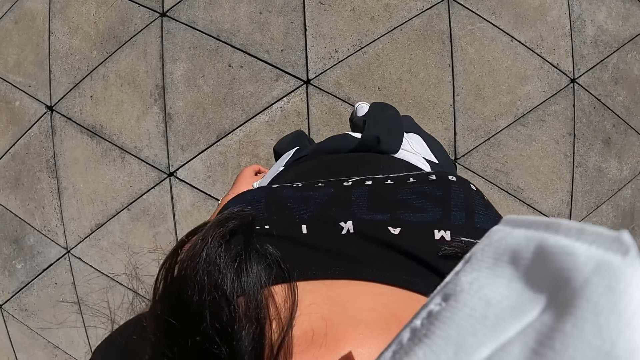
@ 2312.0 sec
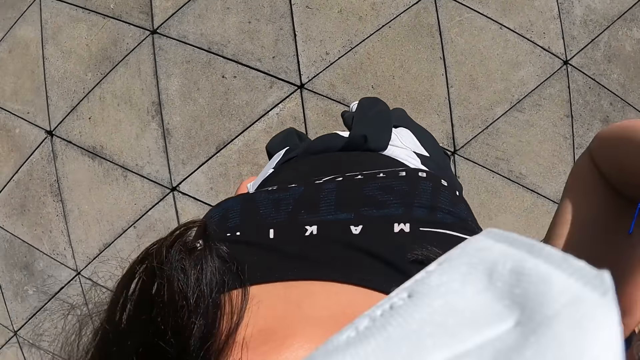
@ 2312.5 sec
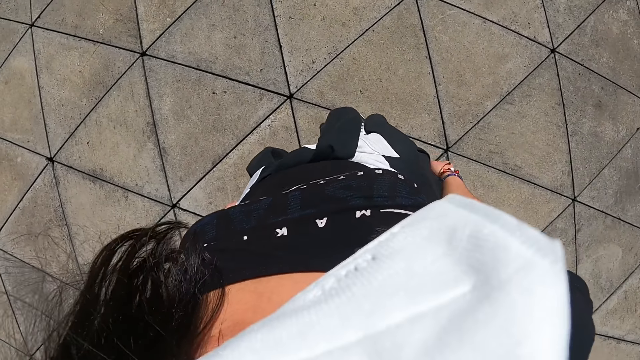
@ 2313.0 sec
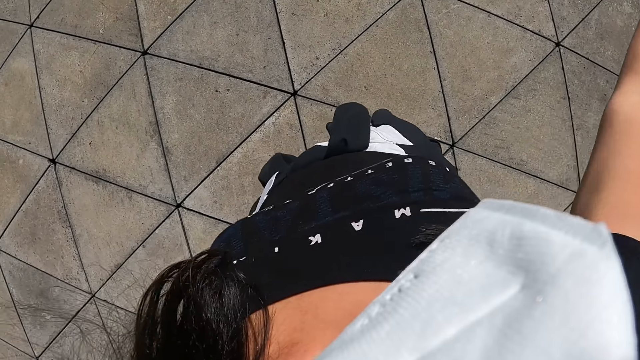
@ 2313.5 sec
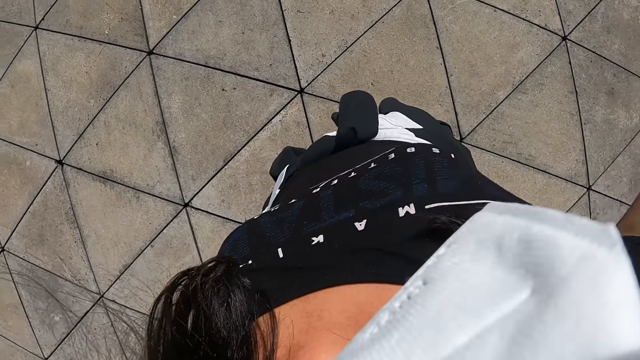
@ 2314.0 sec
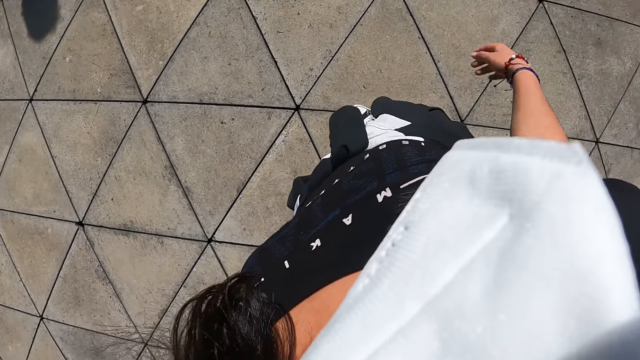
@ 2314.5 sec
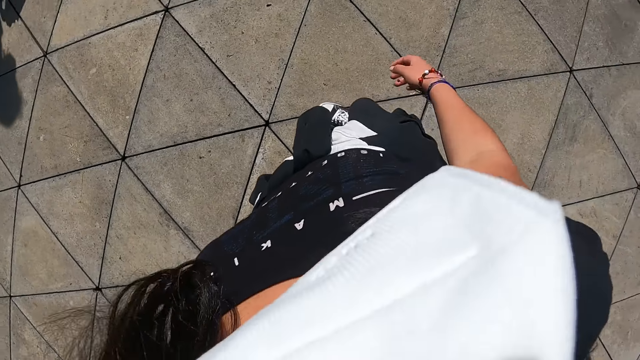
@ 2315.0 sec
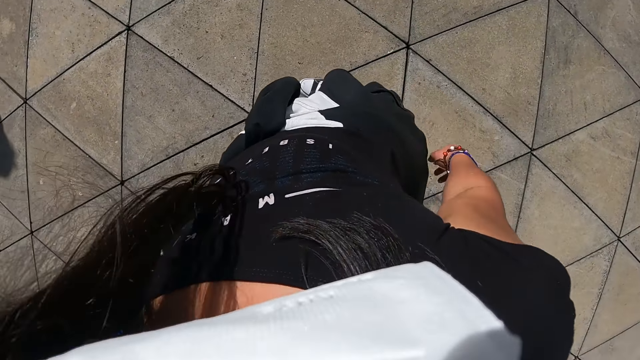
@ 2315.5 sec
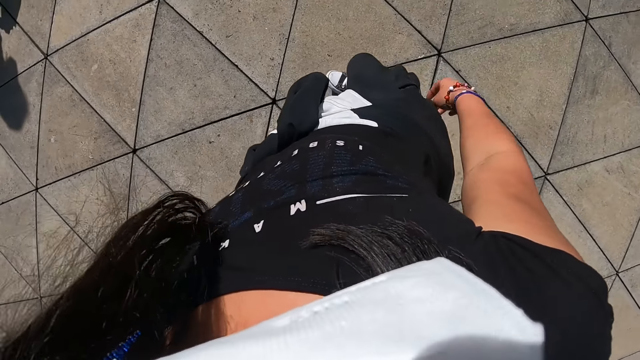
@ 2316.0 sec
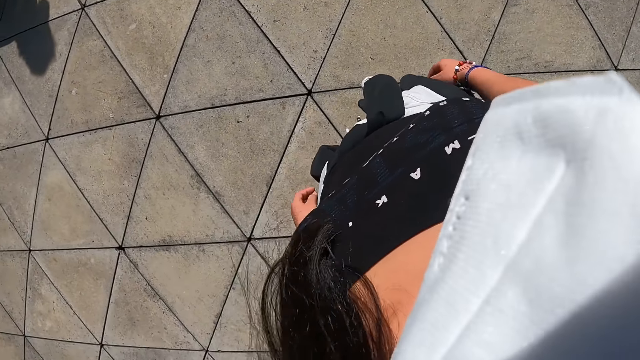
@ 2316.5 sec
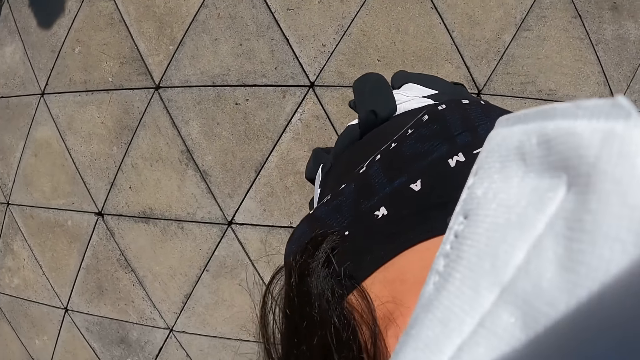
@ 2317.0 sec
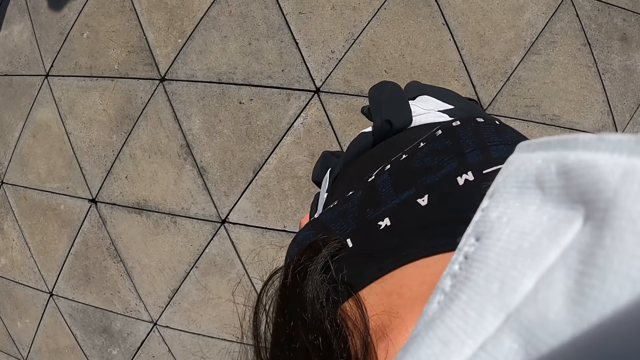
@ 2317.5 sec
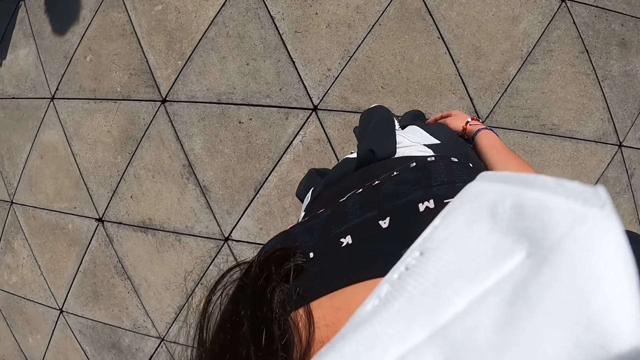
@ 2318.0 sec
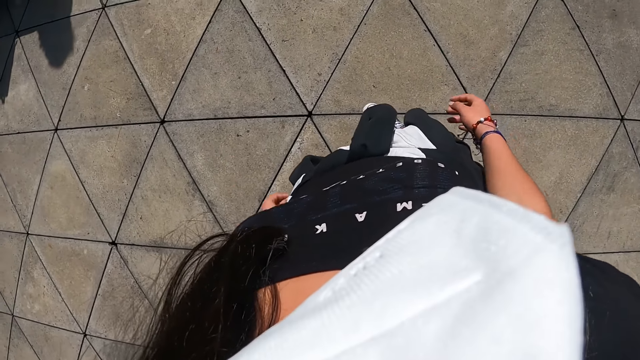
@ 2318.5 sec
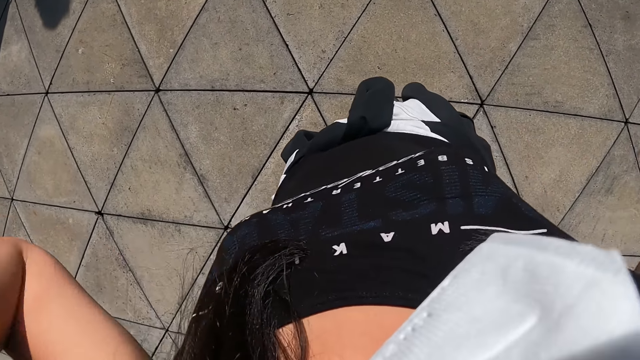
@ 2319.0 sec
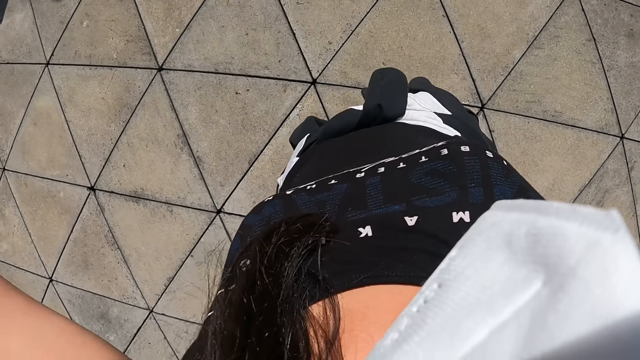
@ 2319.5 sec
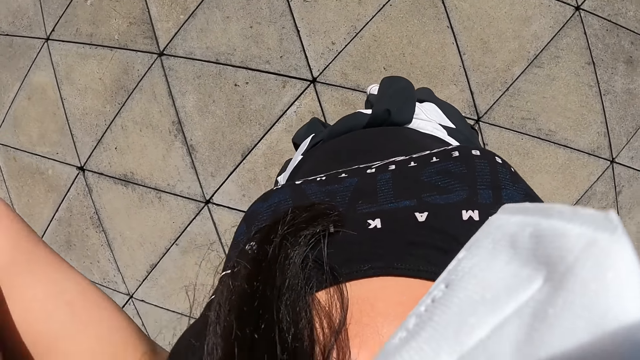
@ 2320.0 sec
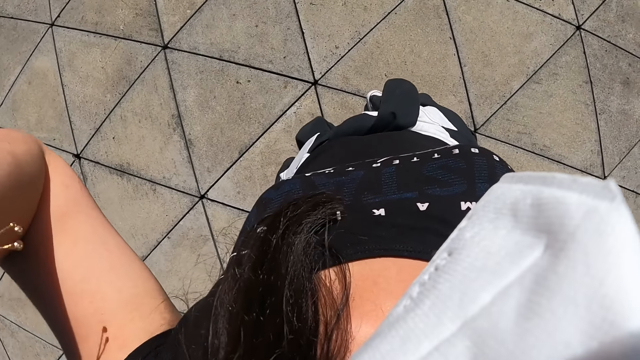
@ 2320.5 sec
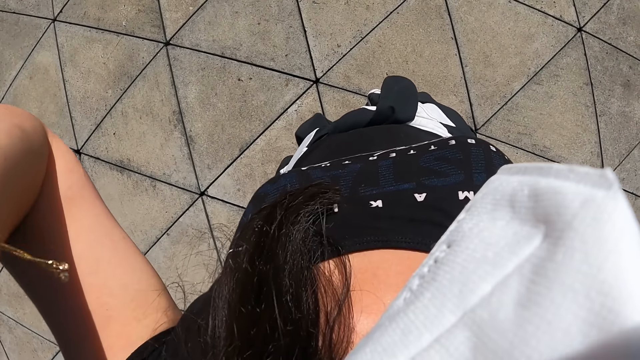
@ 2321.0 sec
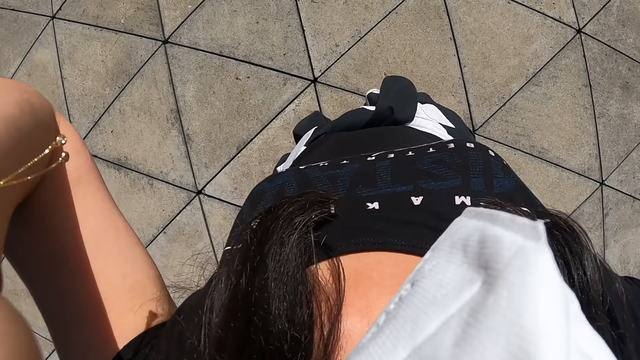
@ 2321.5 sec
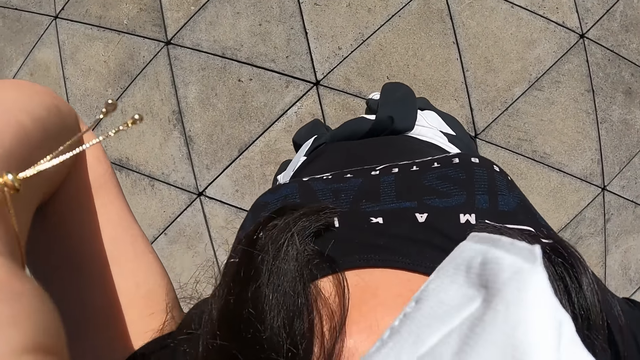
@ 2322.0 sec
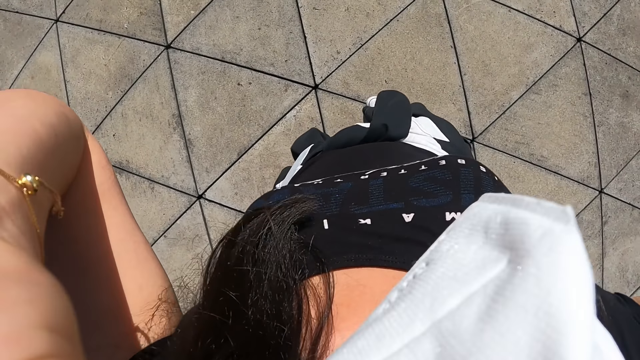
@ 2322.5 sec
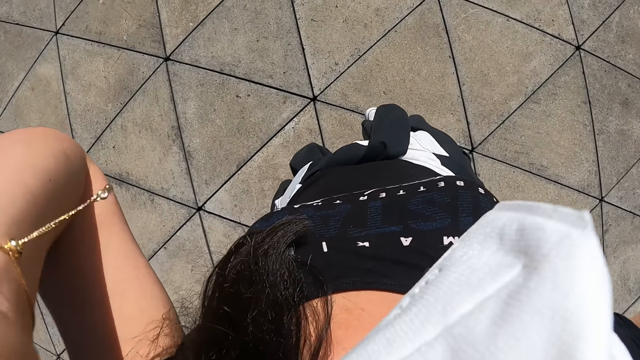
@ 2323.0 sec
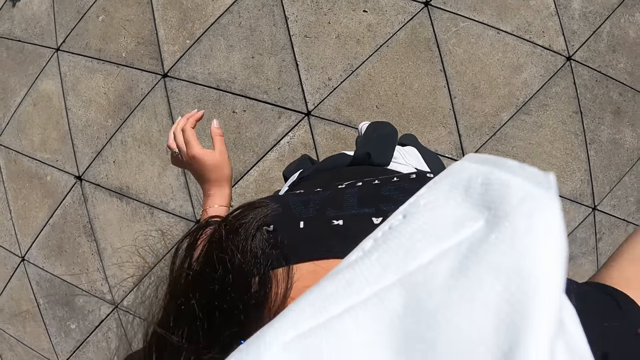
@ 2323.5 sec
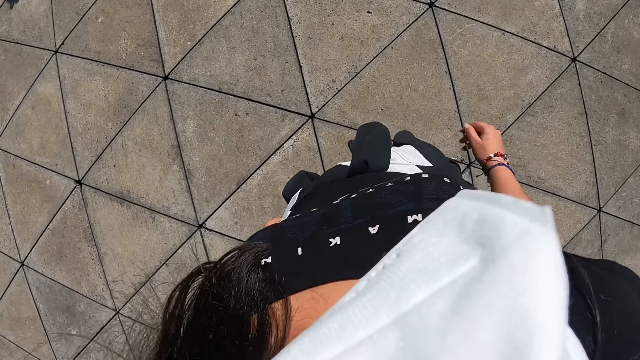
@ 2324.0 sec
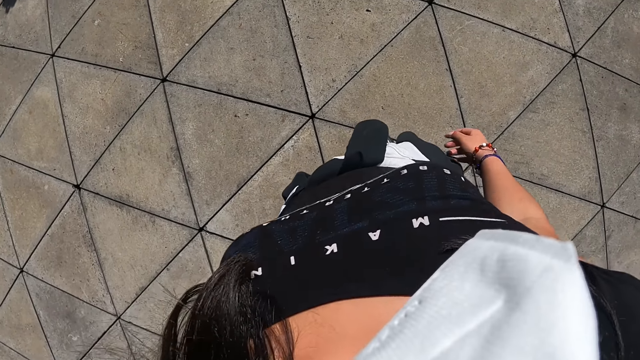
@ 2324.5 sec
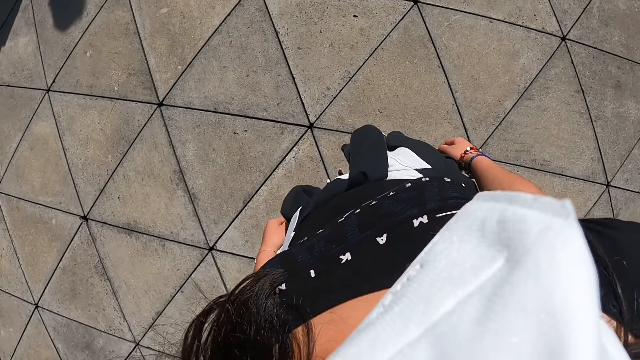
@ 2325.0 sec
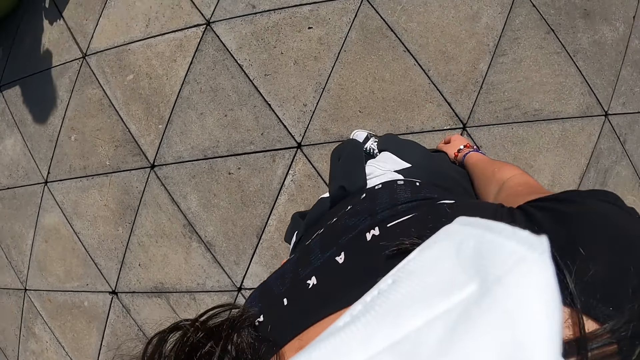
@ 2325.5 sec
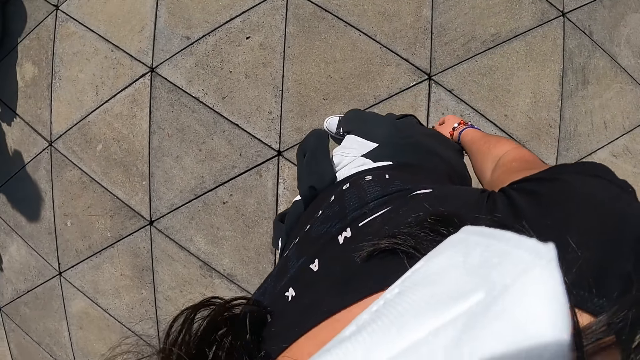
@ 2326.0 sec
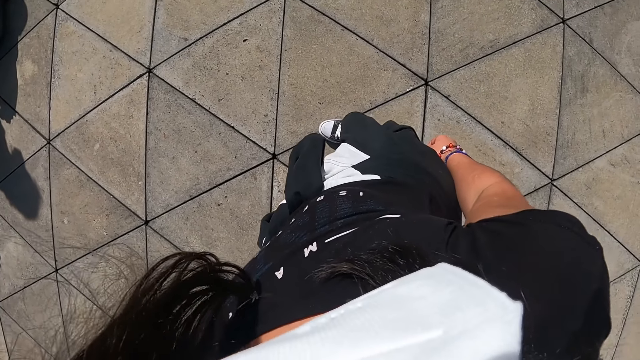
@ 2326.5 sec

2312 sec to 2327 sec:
The camera wearer raises her hand. She drops her hand. She looks around. She raises her hand. She drops her hand. She raises both hands. She drops her hand.

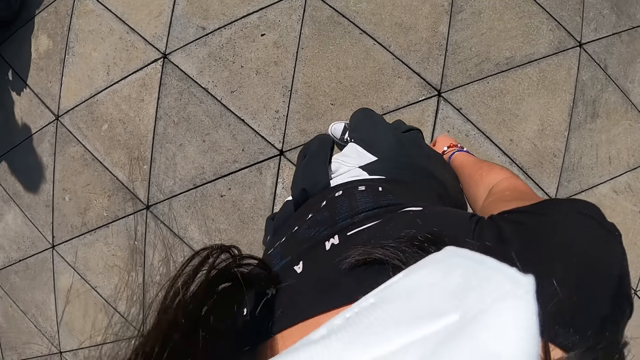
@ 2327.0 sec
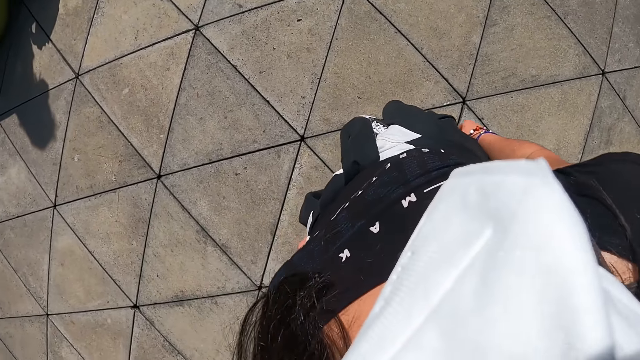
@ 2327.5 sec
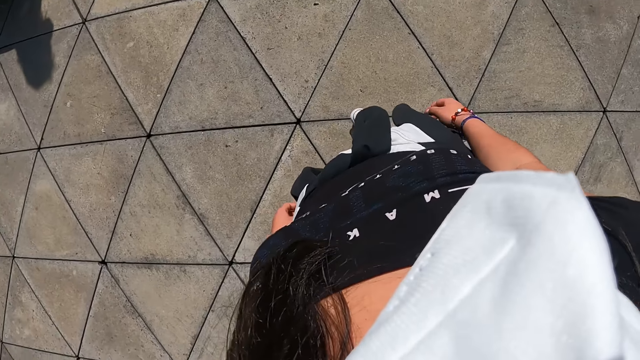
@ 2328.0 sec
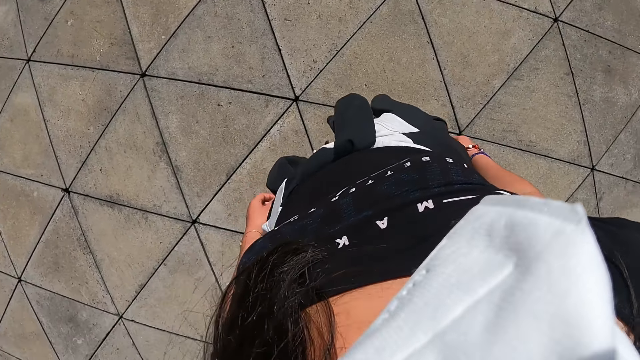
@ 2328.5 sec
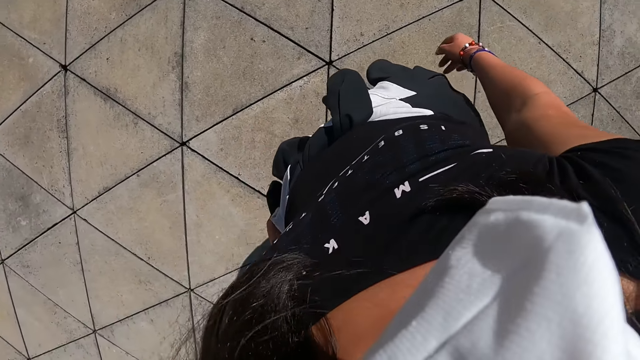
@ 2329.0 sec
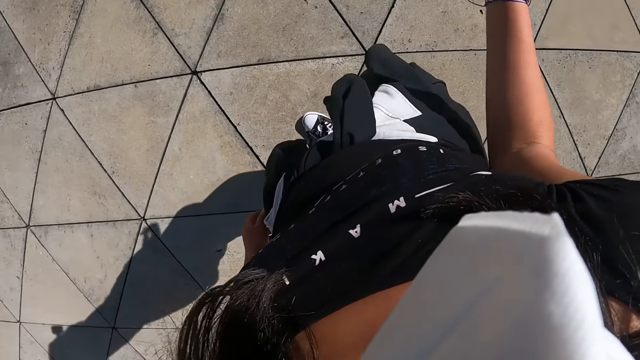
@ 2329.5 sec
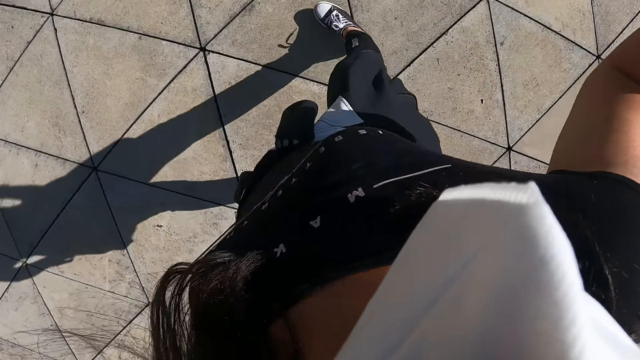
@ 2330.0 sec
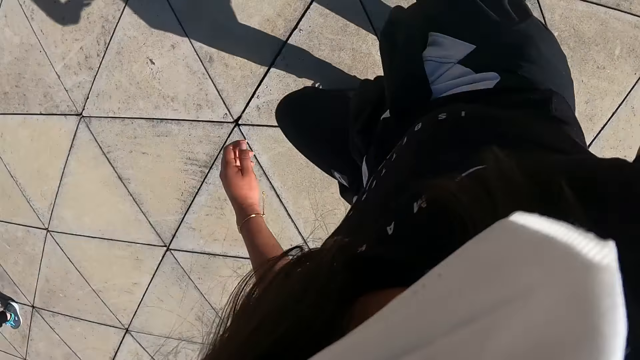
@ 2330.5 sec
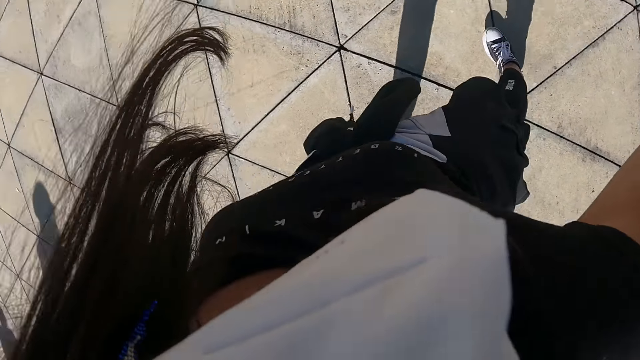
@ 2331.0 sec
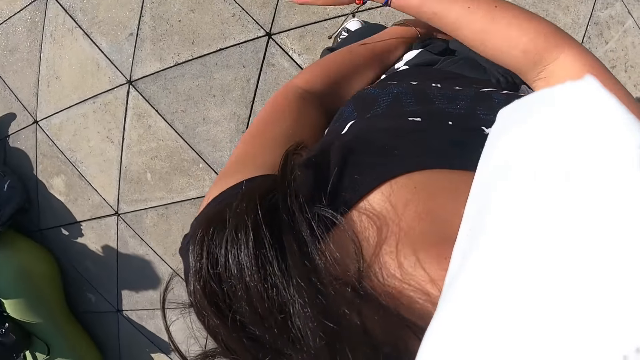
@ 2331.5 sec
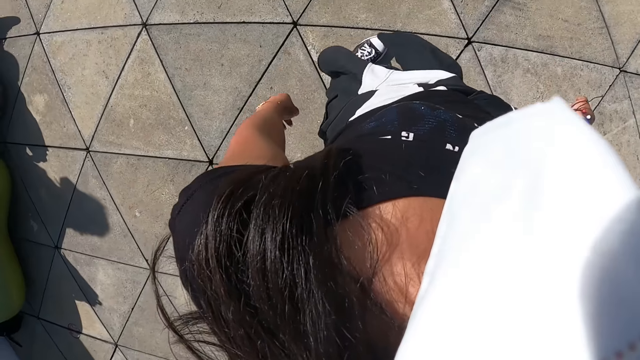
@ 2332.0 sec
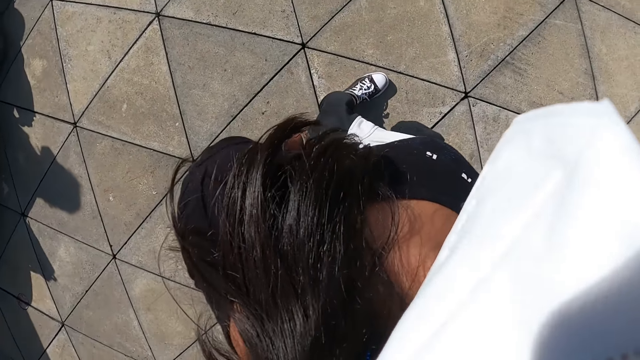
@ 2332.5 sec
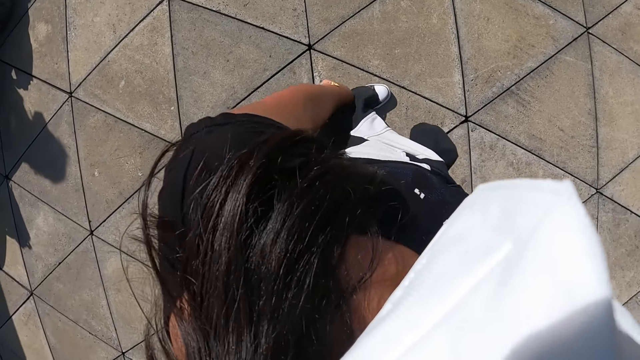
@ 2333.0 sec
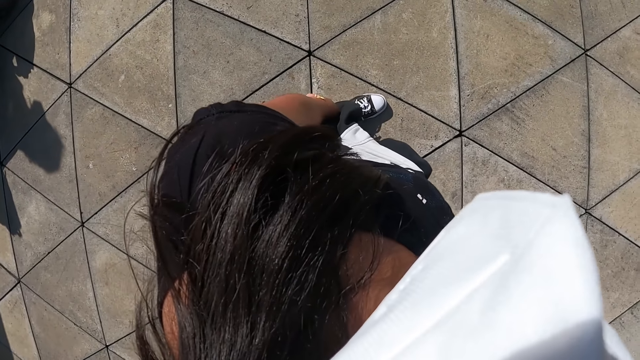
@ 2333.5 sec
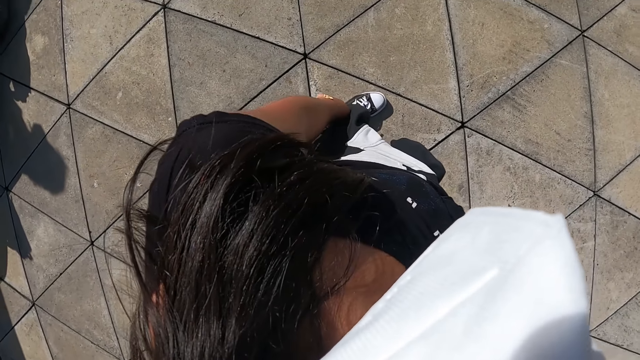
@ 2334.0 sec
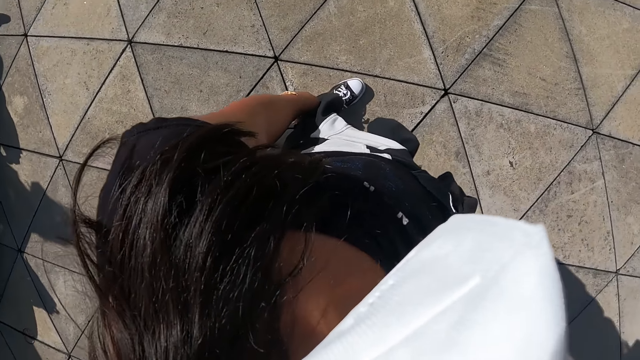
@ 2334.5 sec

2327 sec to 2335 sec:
The camera wearer looks around. They move around.
